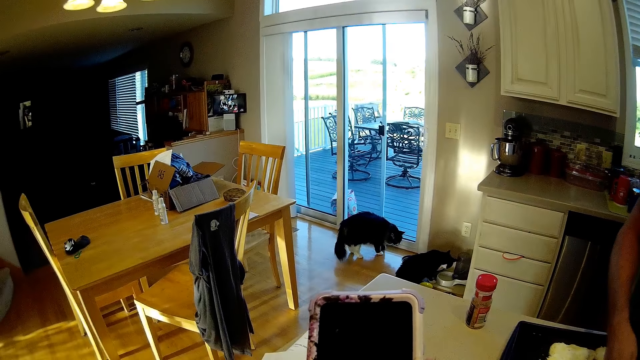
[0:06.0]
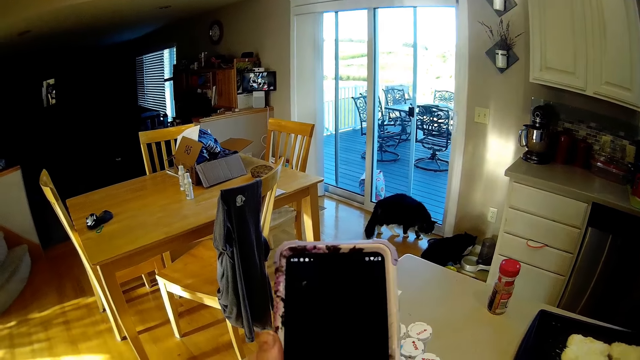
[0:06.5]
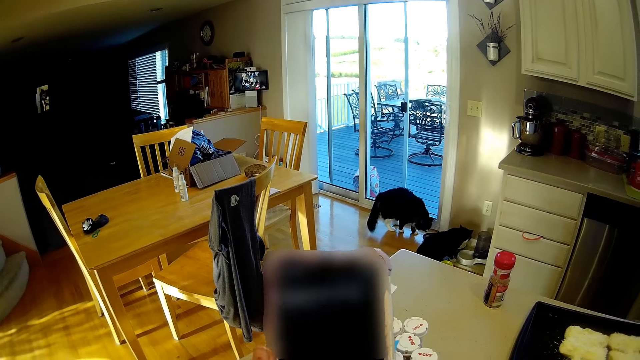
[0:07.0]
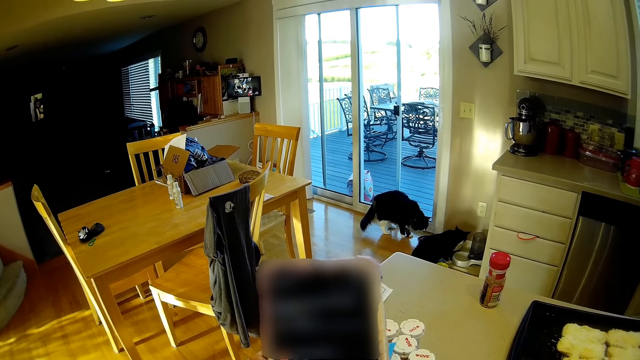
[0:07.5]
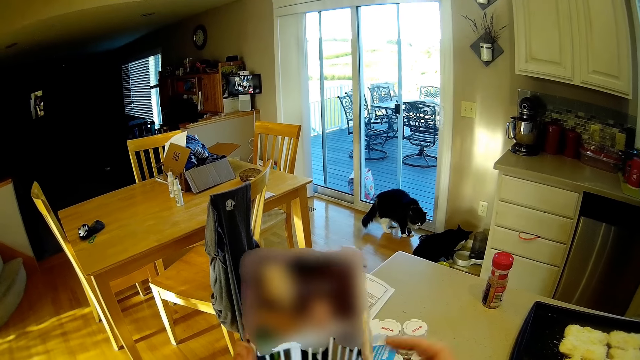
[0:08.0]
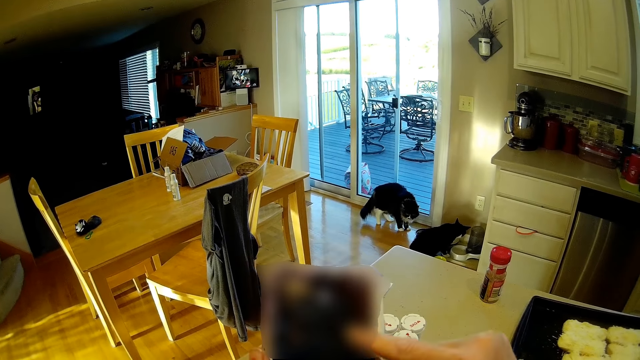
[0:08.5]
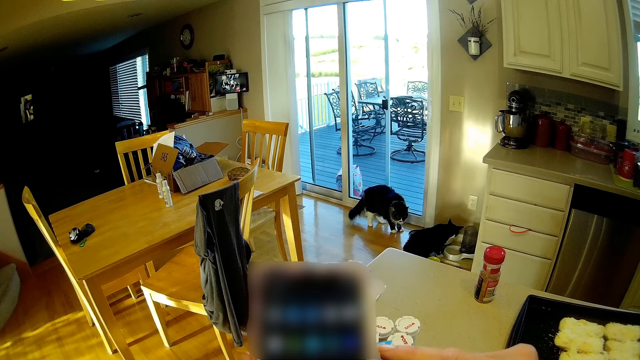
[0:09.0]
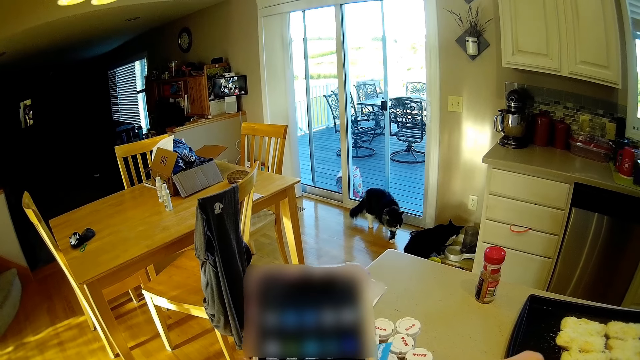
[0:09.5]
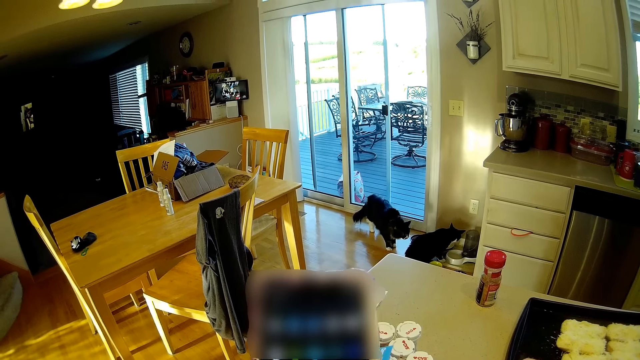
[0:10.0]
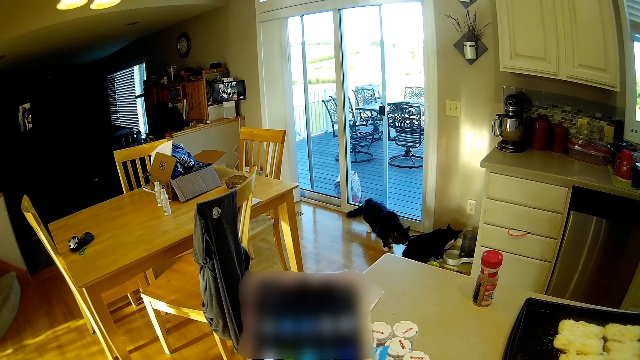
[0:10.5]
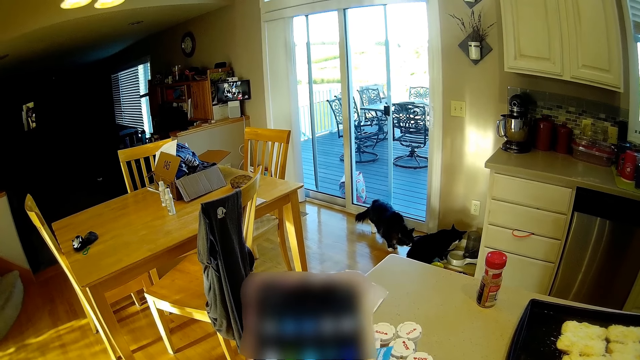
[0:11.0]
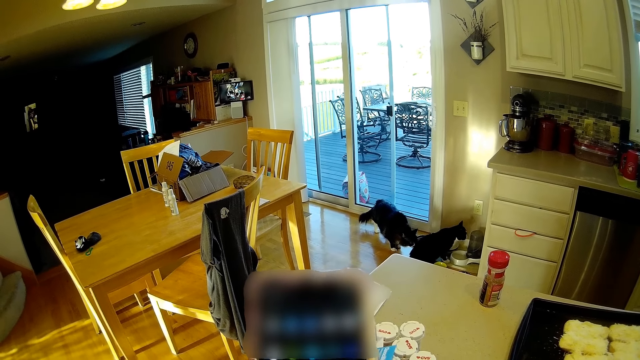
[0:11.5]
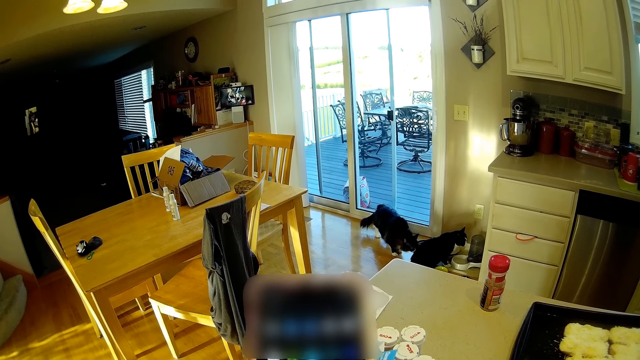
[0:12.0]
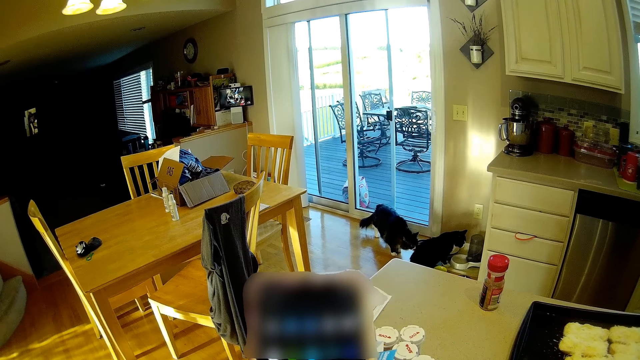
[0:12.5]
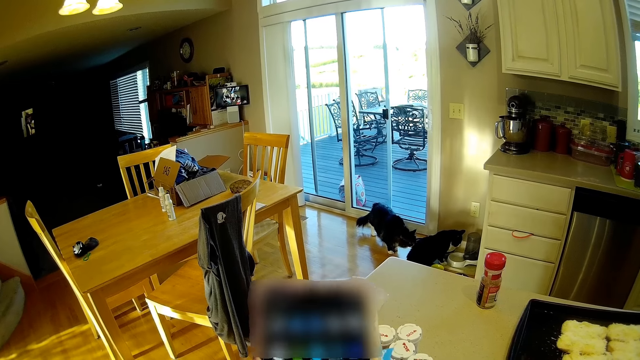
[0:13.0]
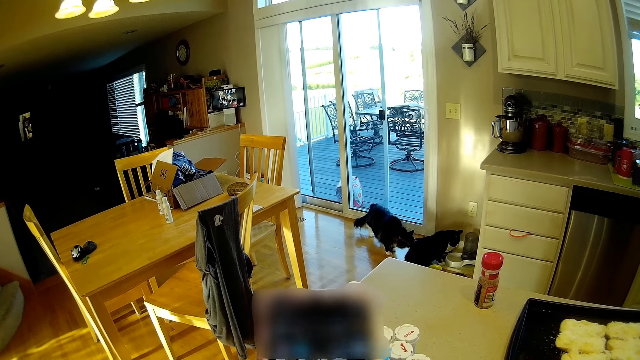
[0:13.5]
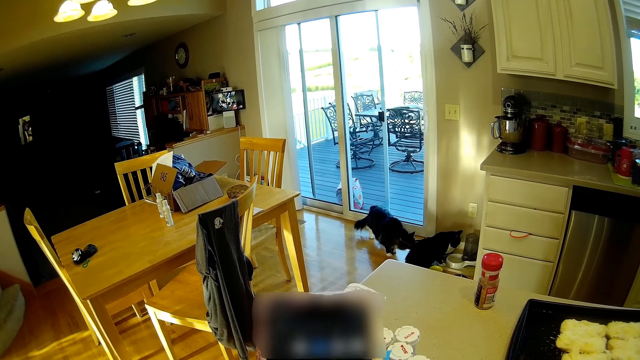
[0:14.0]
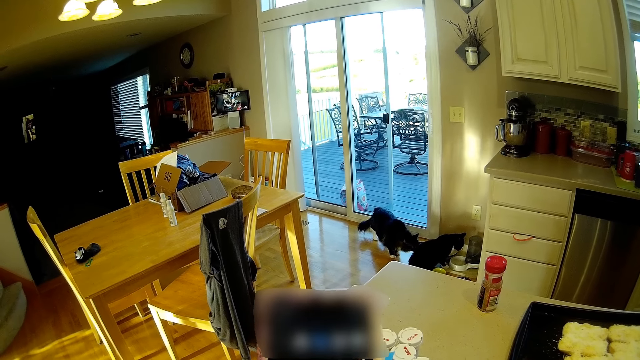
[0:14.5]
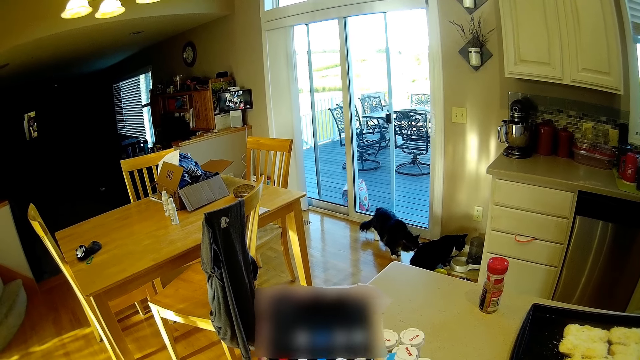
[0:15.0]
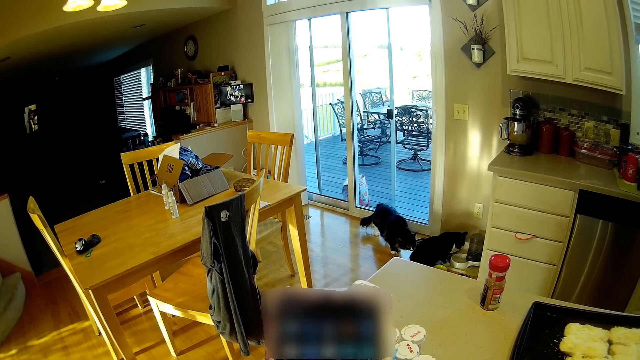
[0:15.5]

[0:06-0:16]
The camera wearer scrolls on a phone.

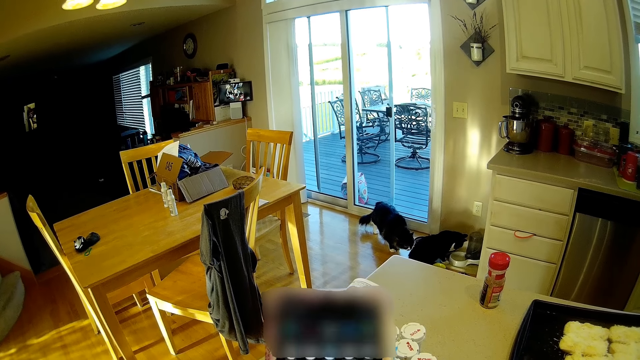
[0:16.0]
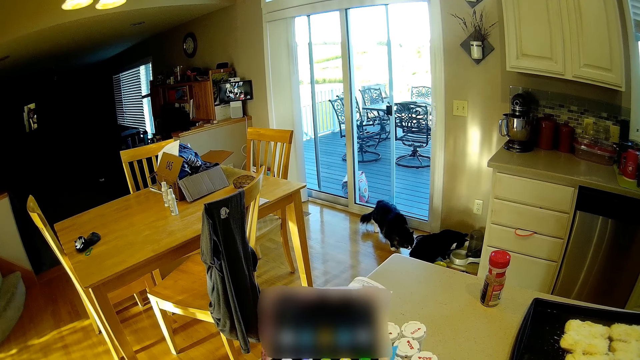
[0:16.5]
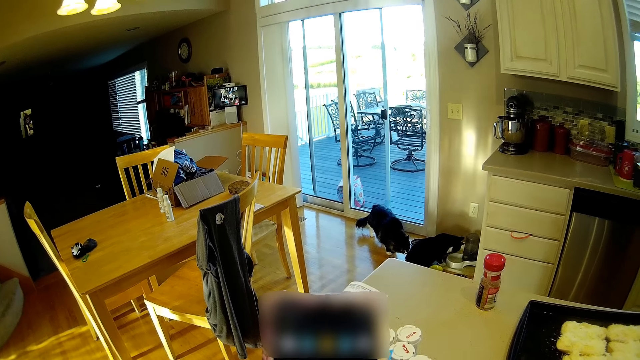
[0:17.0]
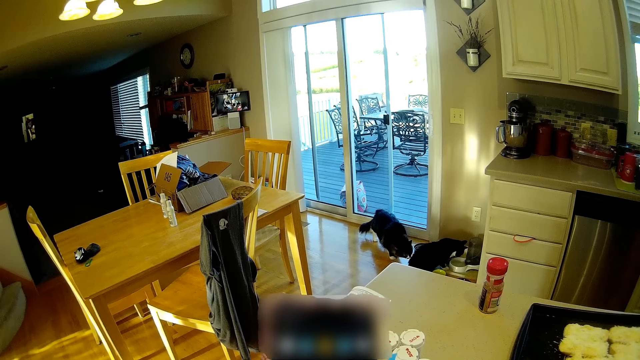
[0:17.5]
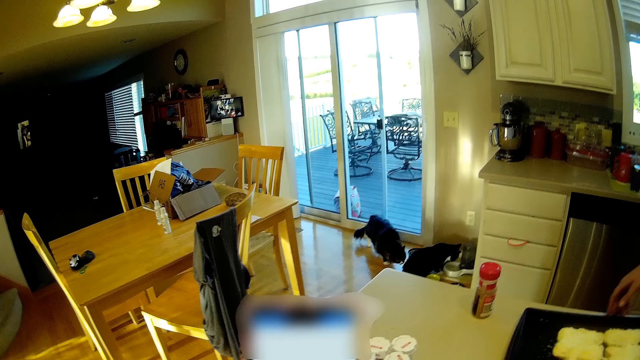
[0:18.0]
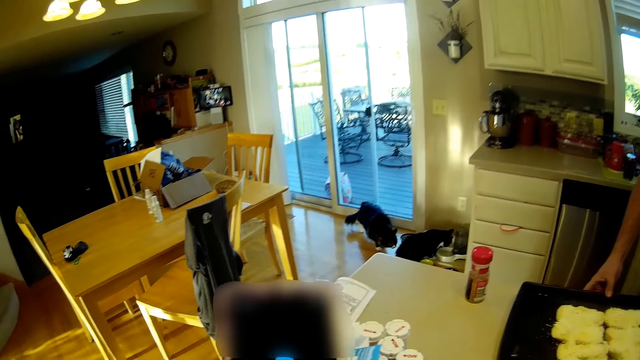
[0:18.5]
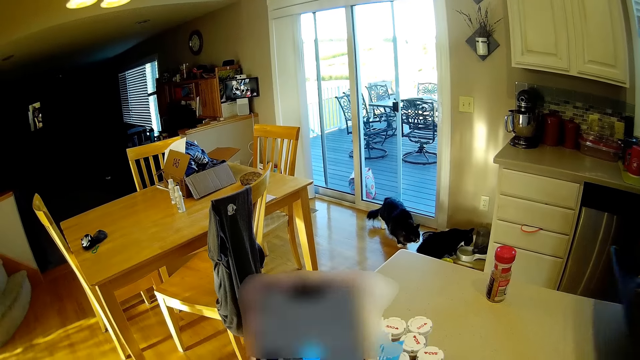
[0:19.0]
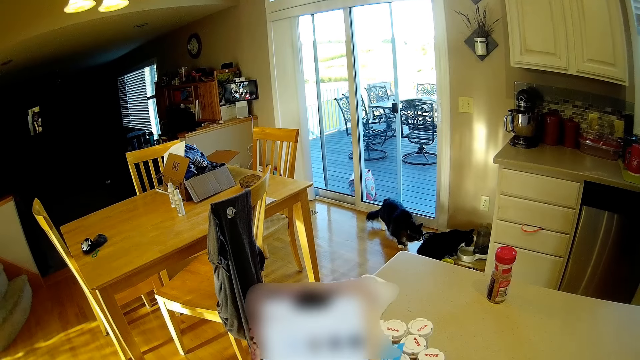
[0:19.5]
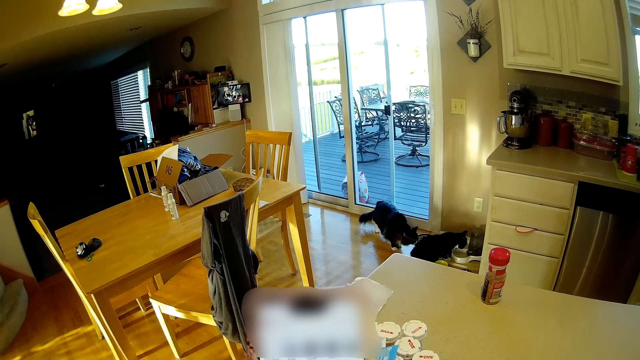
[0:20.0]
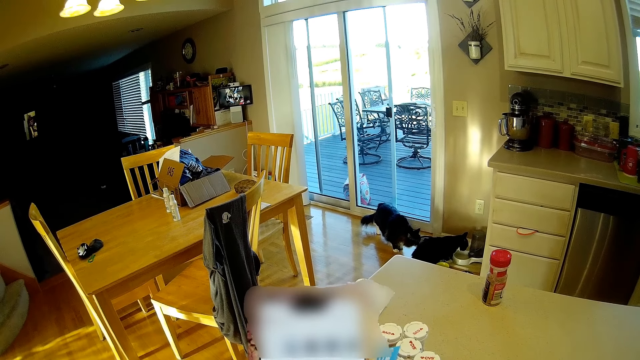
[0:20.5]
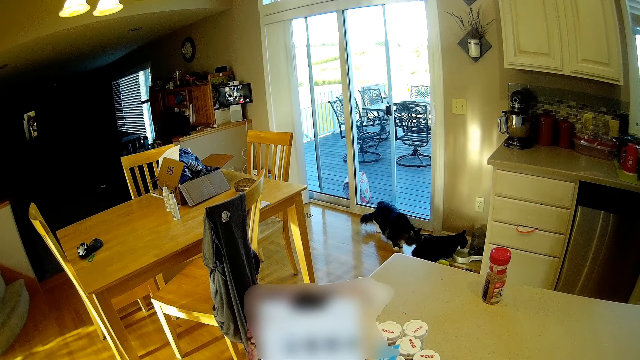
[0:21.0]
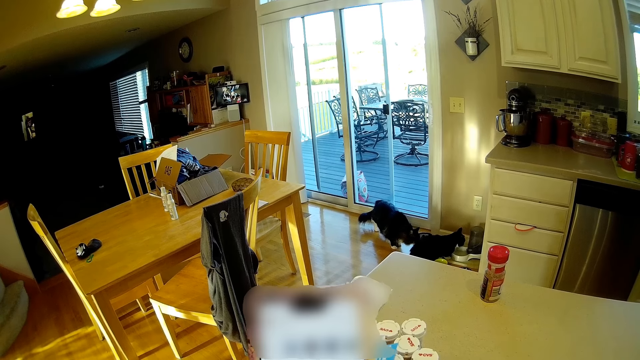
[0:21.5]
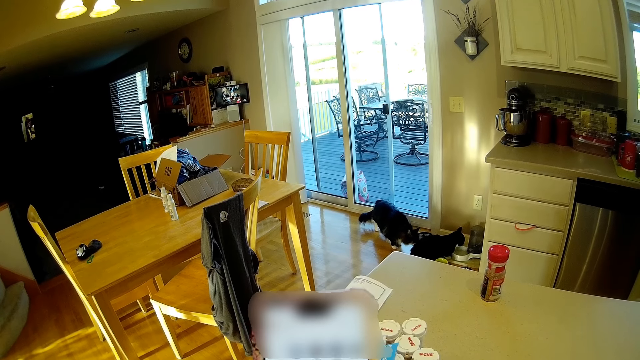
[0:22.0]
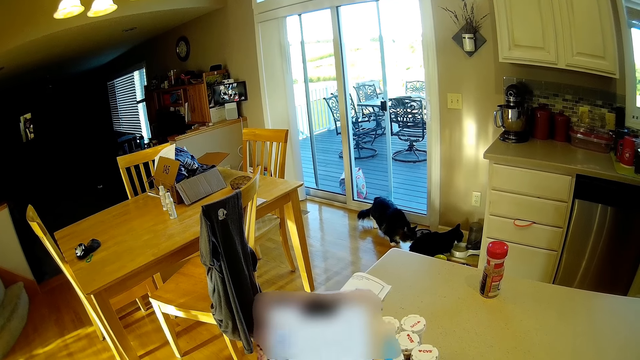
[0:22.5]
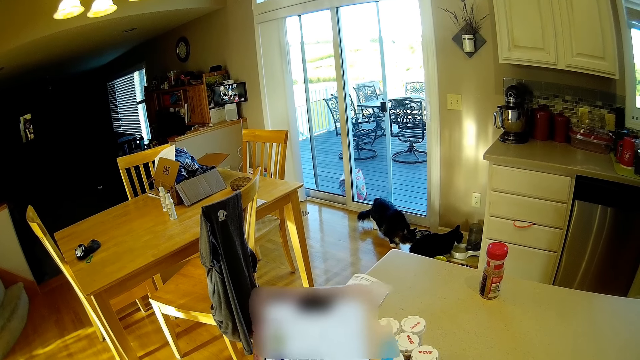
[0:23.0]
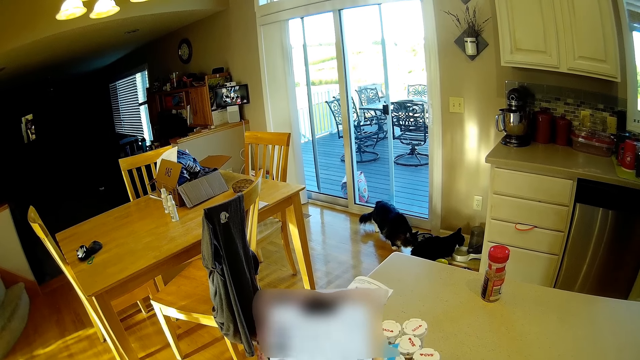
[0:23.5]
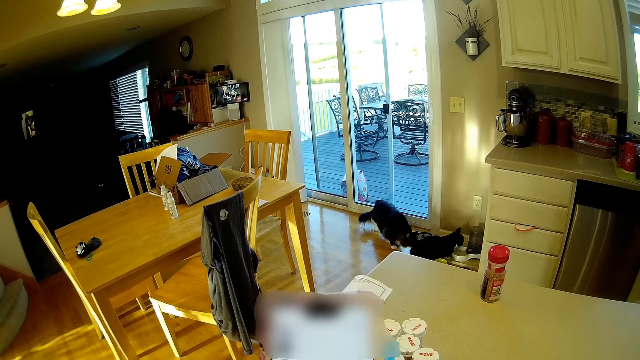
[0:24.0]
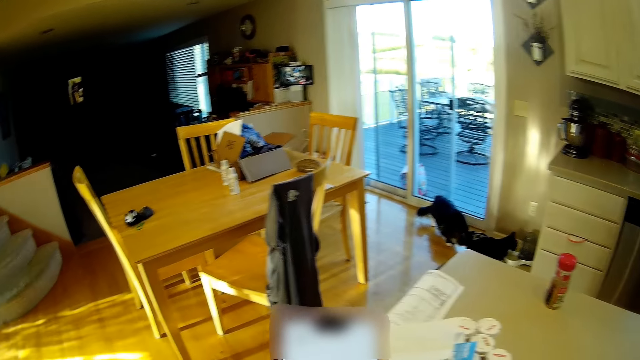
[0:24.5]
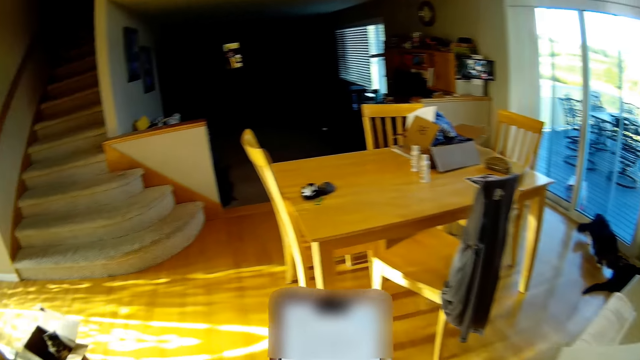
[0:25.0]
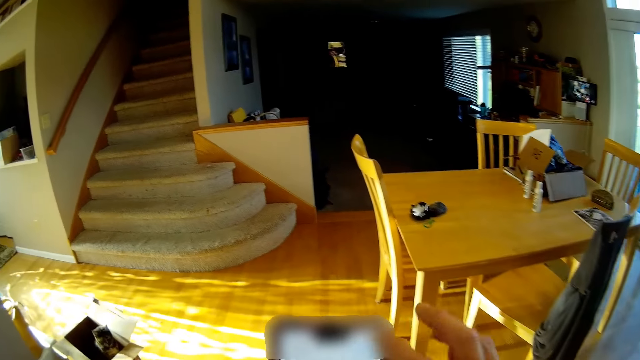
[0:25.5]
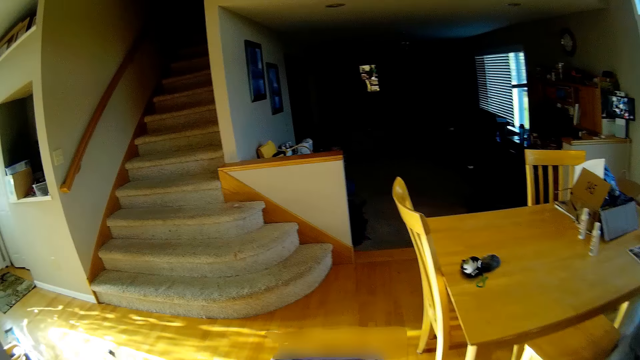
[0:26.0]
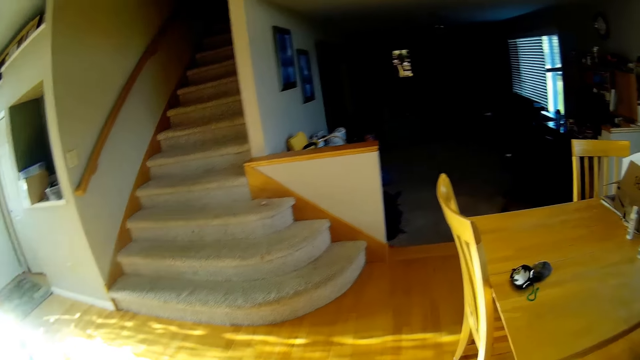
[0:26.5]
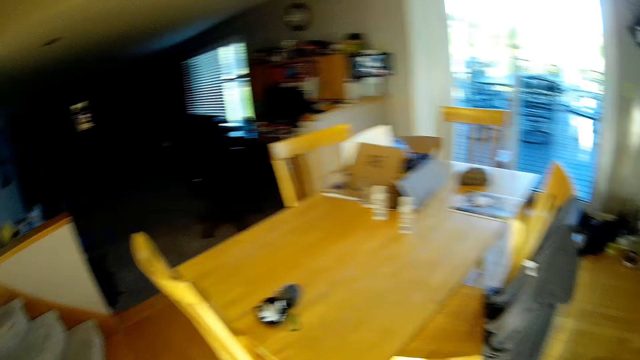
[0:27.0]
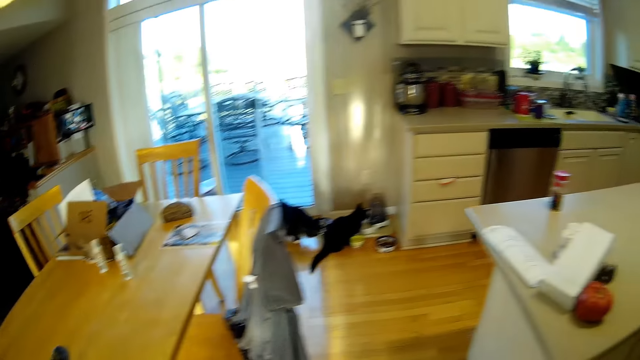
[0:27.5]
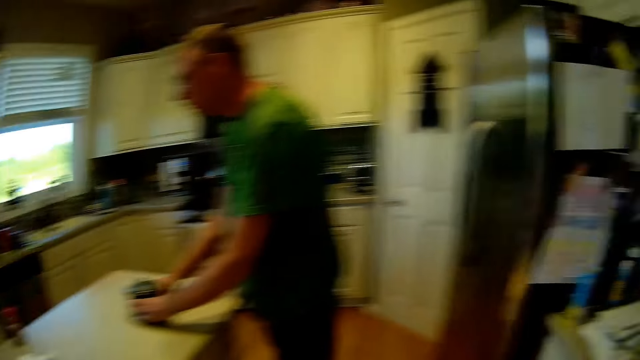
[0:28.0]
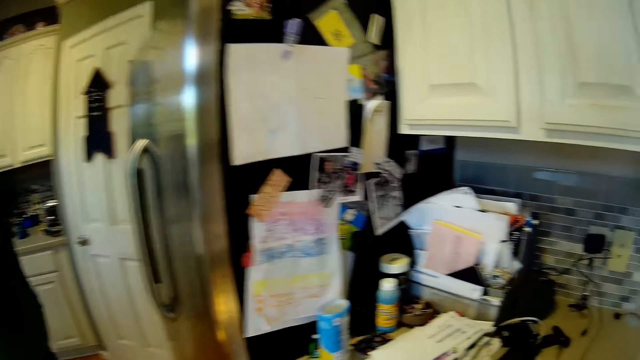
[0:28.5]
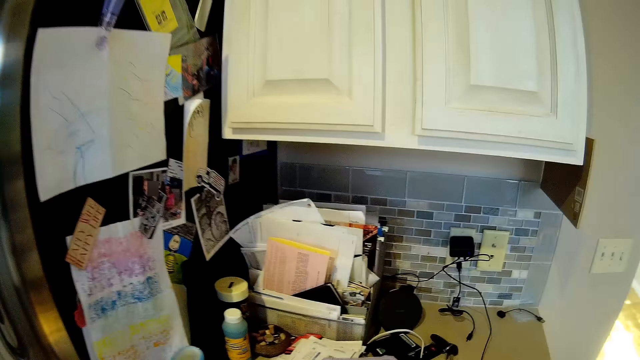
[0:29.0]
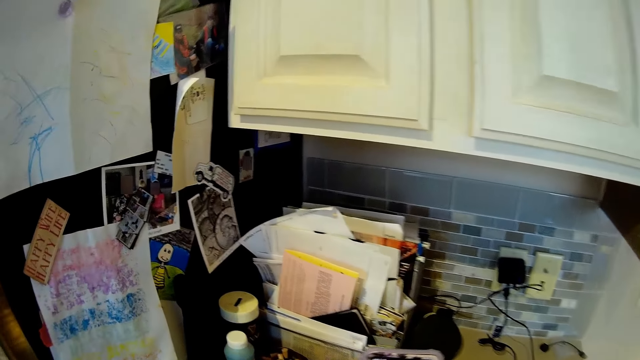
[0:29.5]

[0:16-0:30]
A man picks up the dough. The camera wearer walks in the kitchen. They turn around and walk in the kitchen. The man stands at the table.
